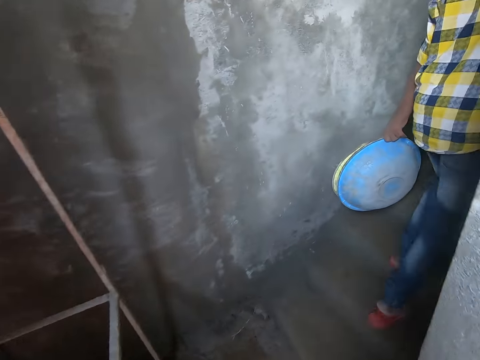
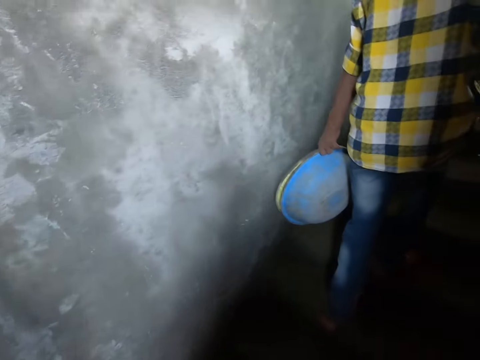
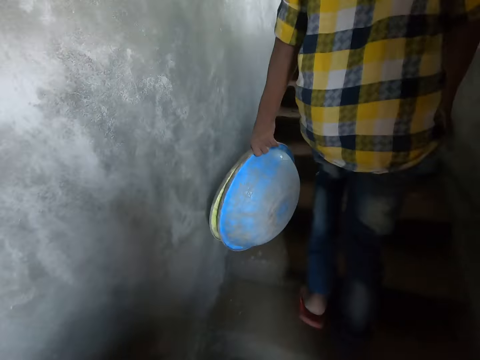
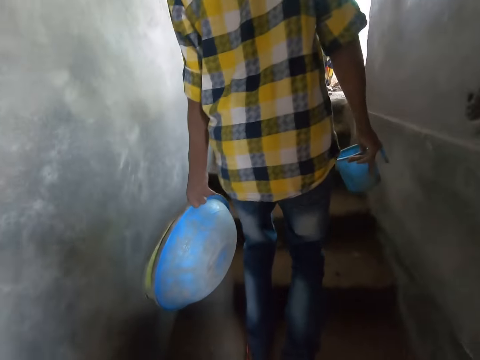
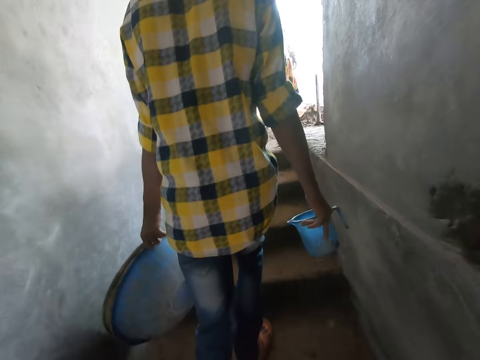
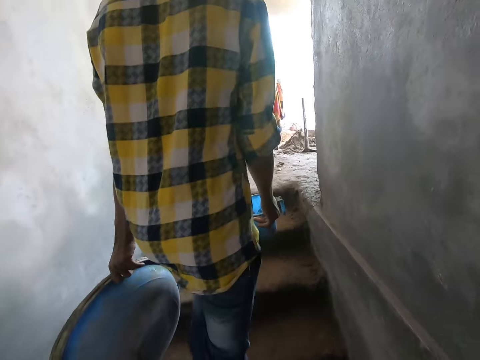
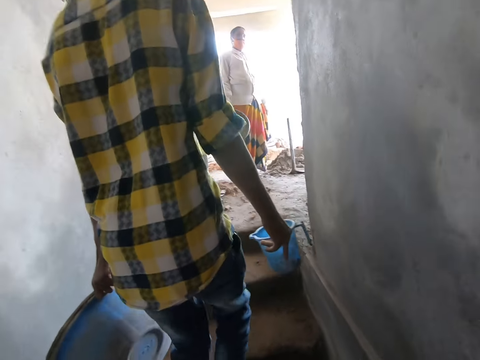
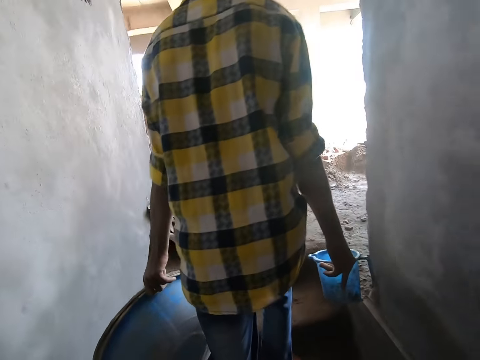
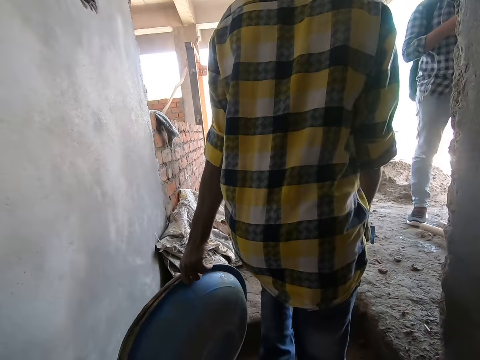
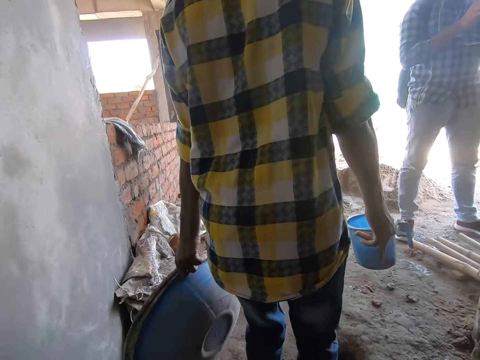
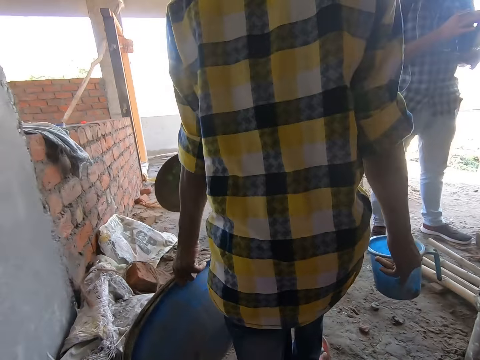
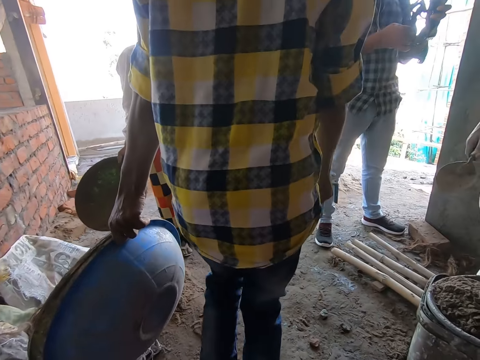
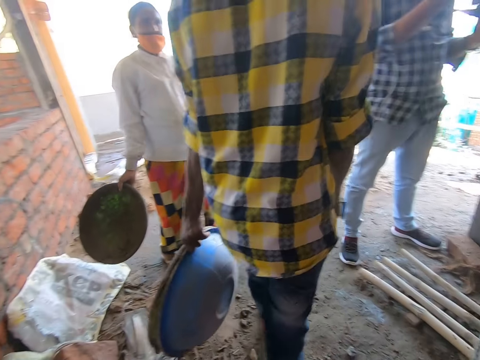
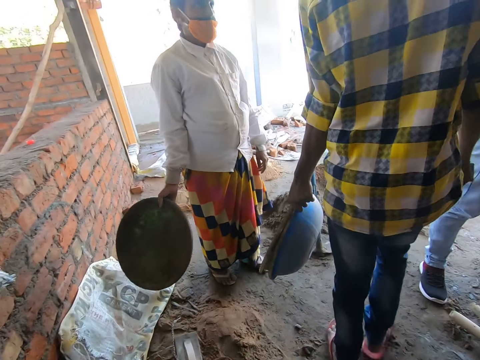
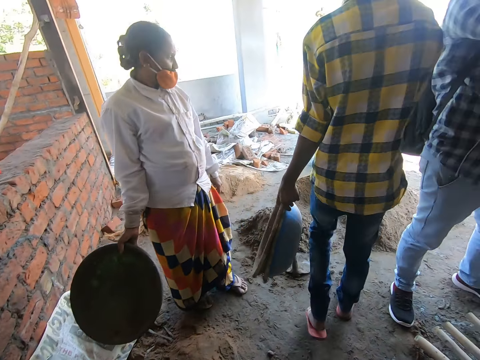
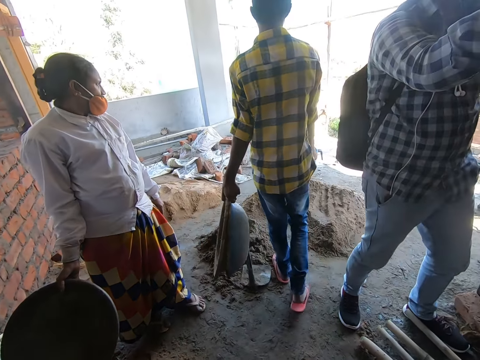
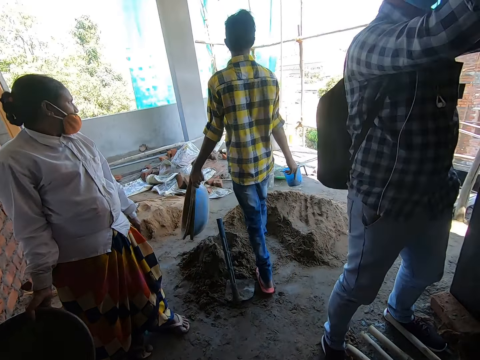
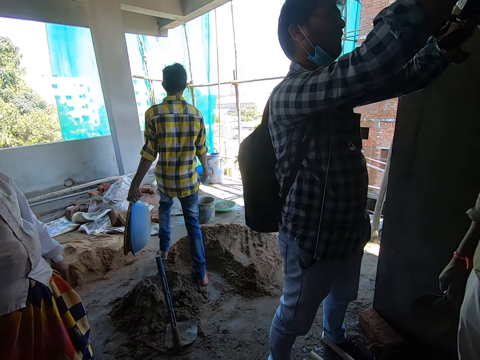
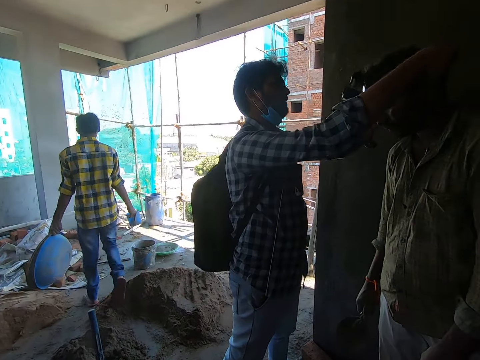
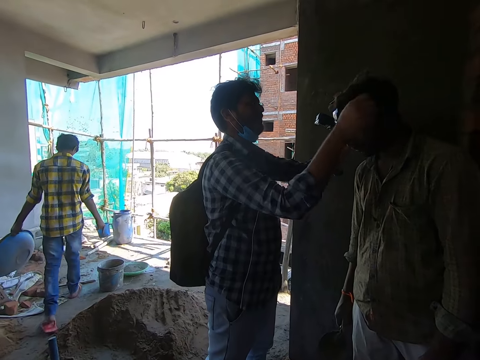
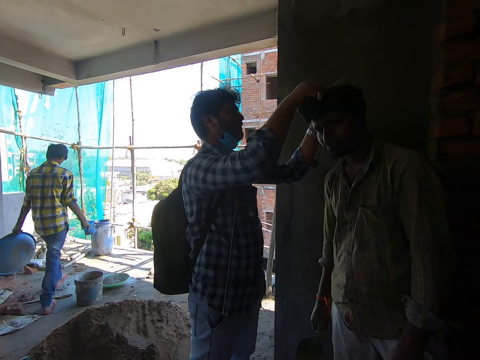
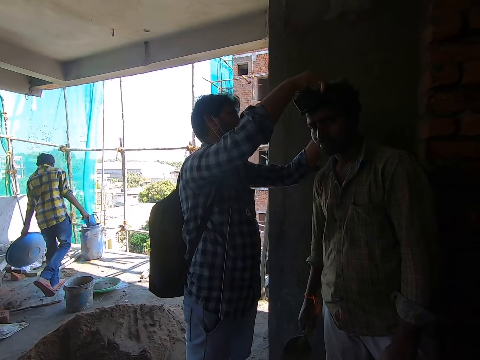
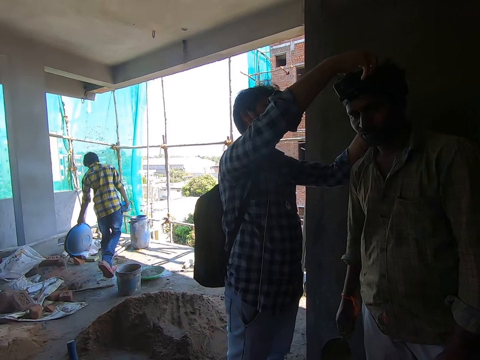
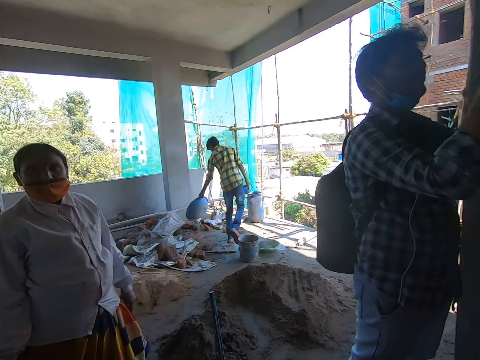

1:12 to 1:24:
The camera wearer climbs up the stairs. A man operates a head camera in his hands. A woman holds a bowl in her right hand. The boy converses with the woman. The camera wearer interacts with the woman, the boy, the man and another man. The boy walks around the building. The first man wears the head camera on the other man with his hands. The camera wearer looks around the building. The first man fixes the other man's camera.

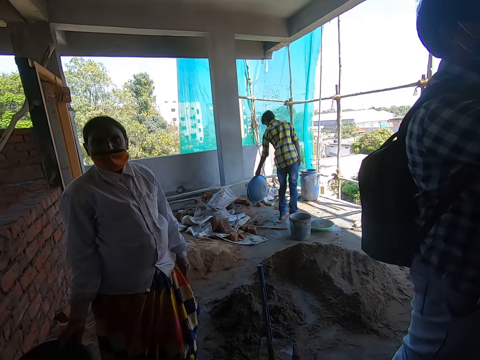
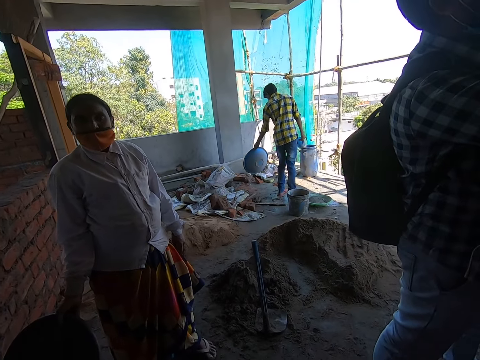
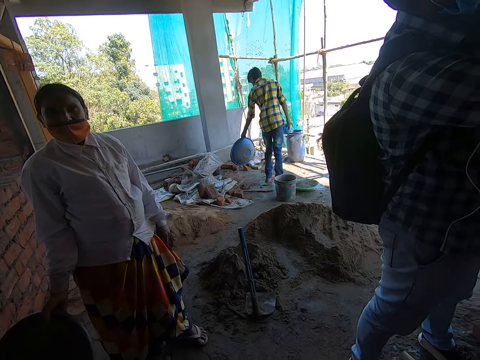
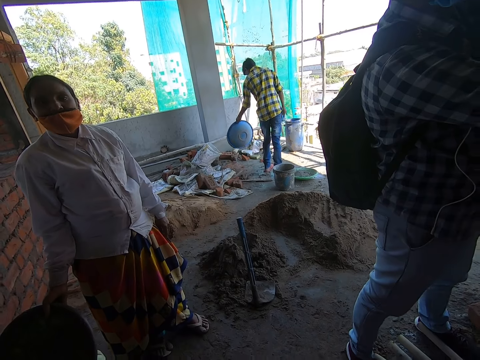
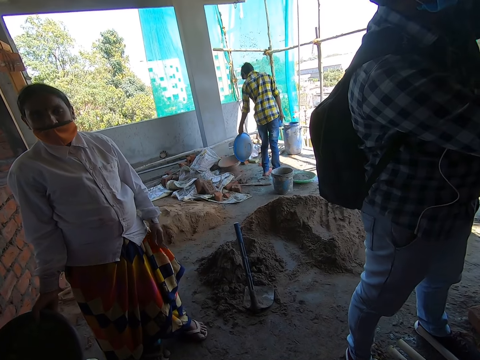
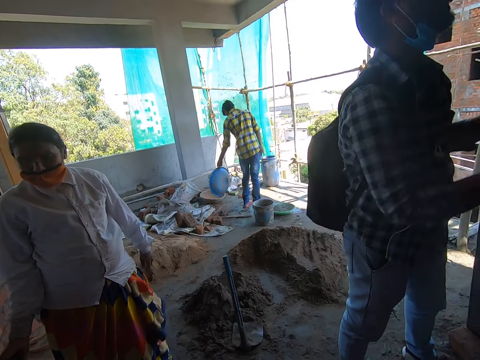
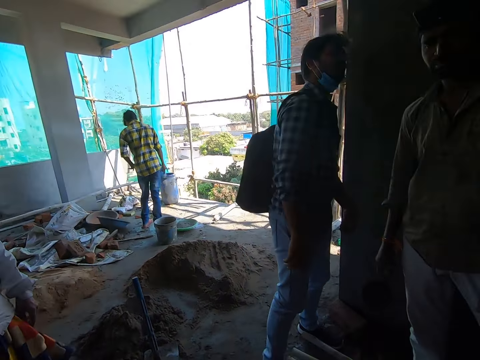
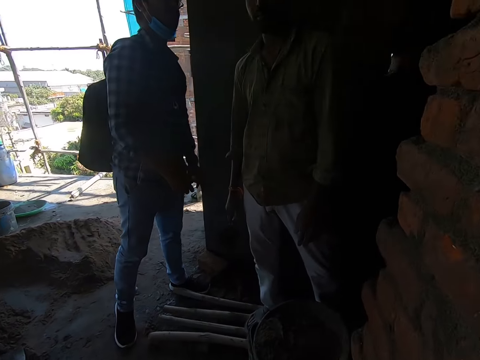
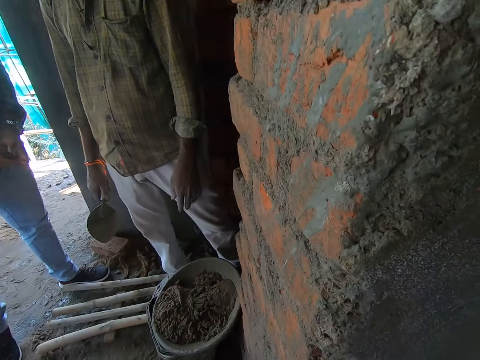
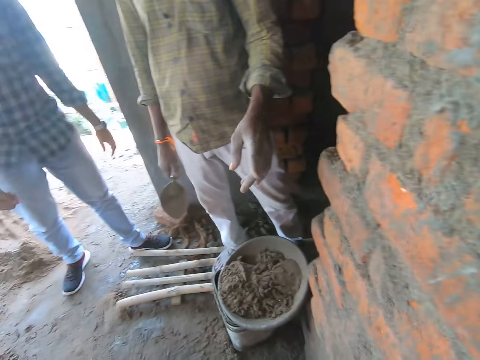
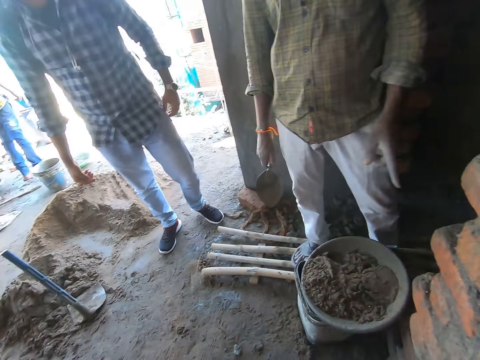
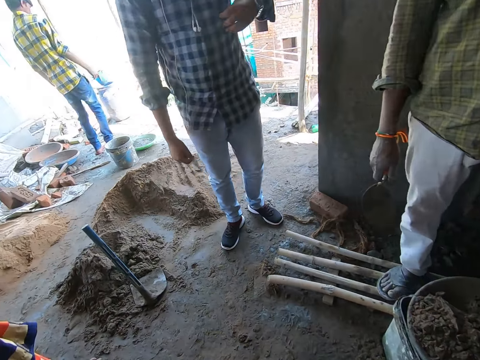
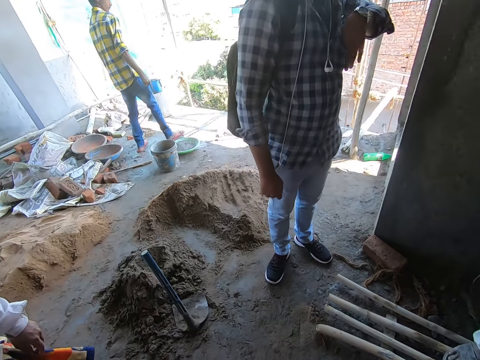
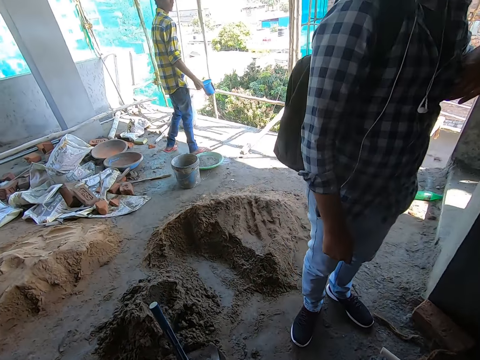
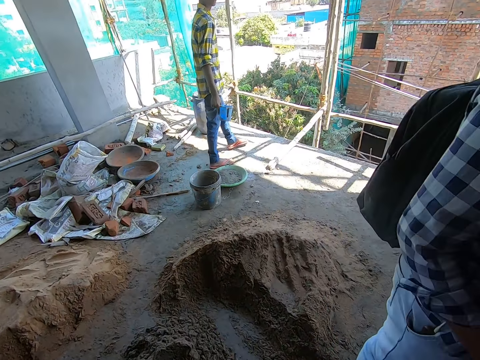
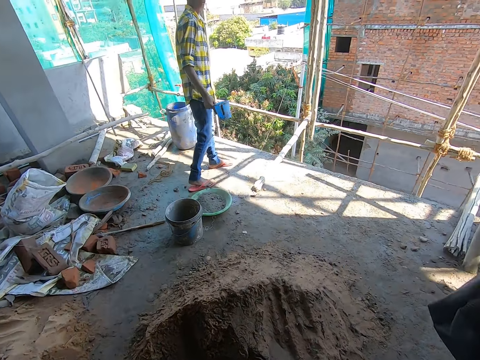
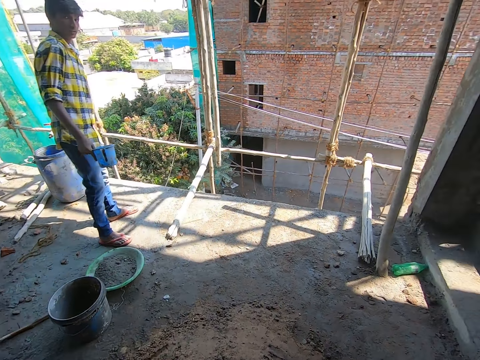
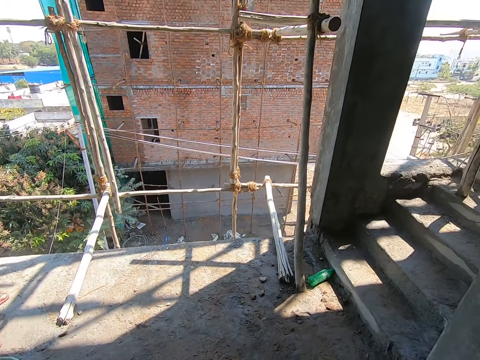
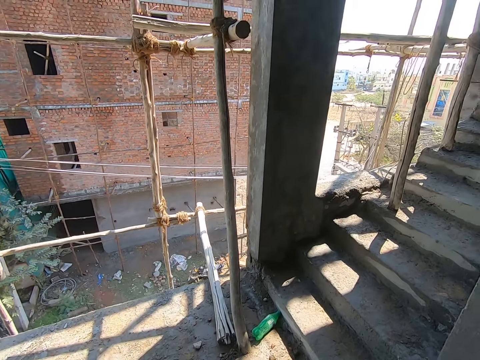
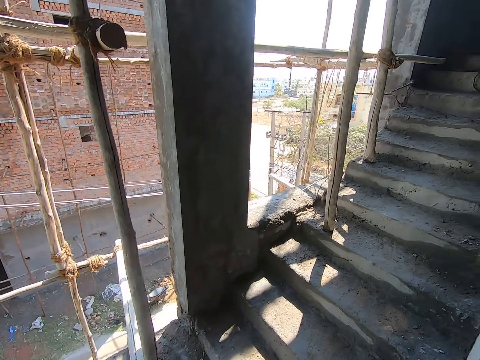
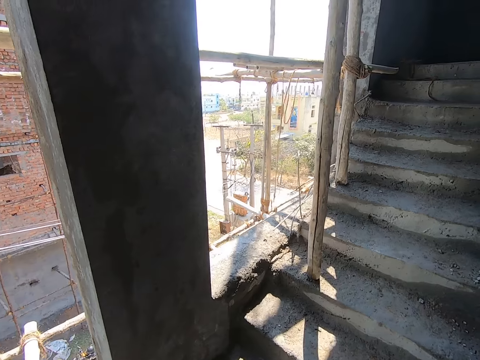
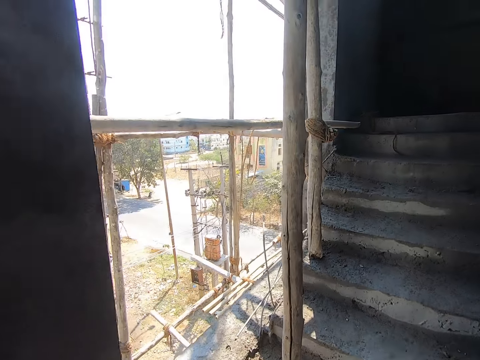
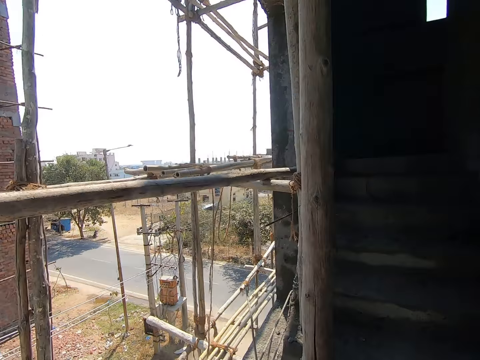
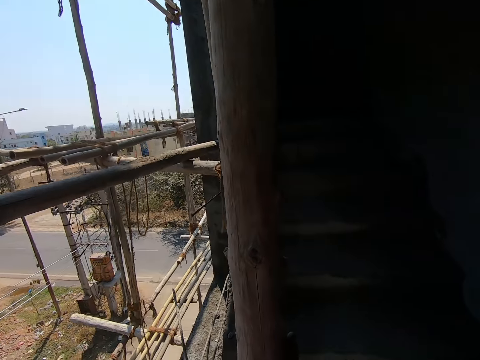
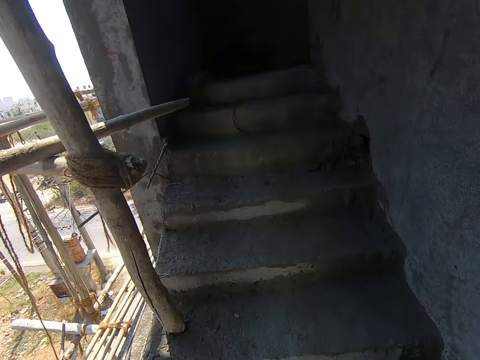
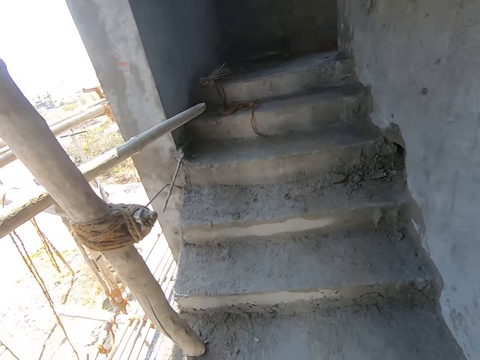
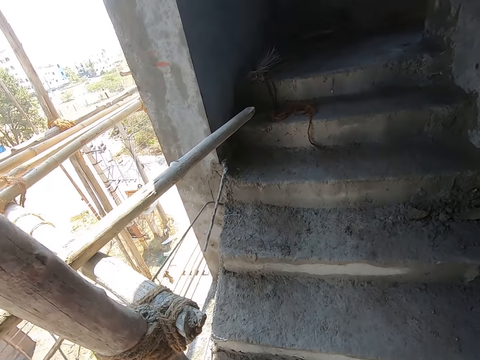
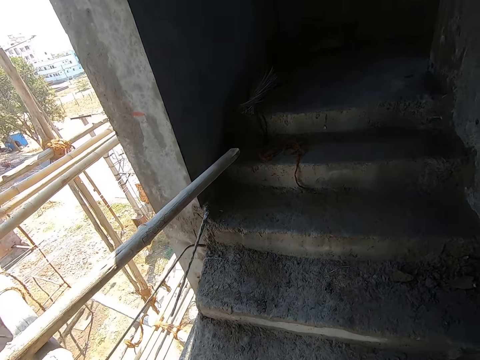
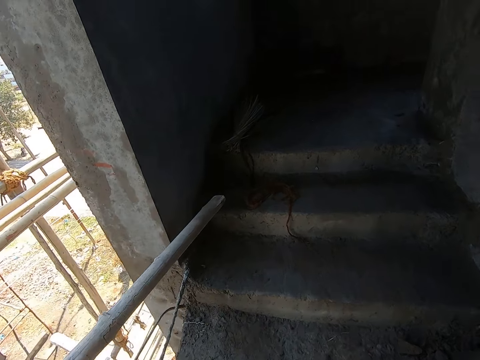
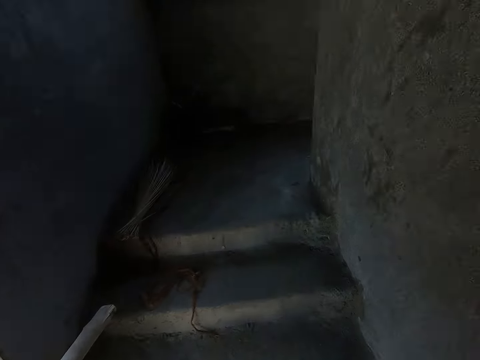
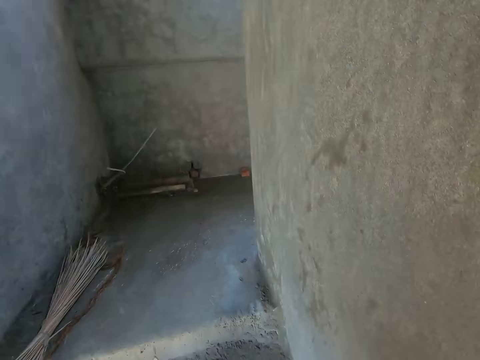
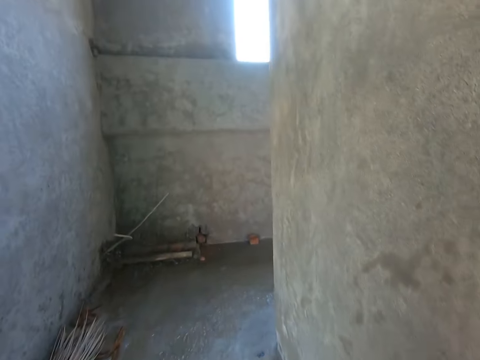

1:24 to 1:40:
The camera wearer converses with the woman. They converse with the woman again. The boy throws out the bowl in his left hand on the floor and drops the bowl on the floor with his left hand. The camera wearer looks around the building. They converse with the first man and the other man. The first man places his left hand in the side pocket of his shirt. The boy looks around the building. The camera wearer walks around the building. They climb up the stairs.
